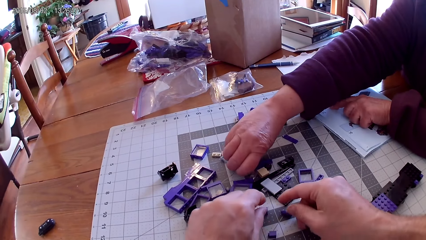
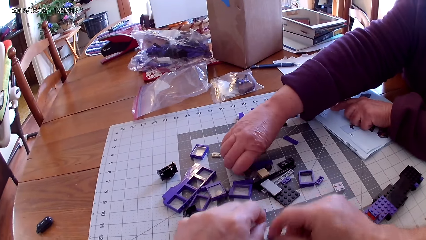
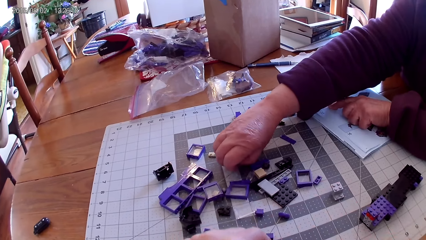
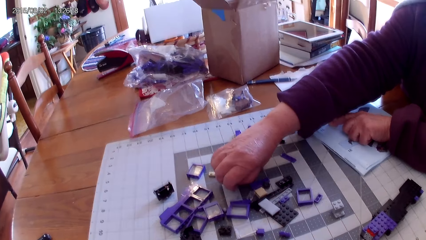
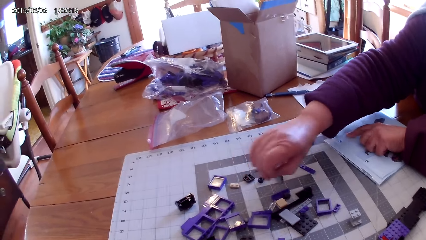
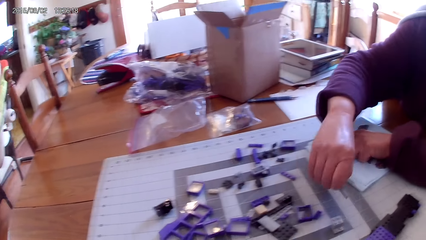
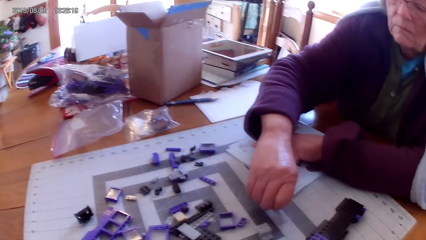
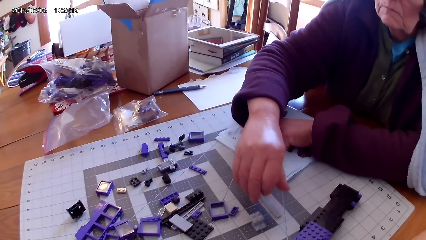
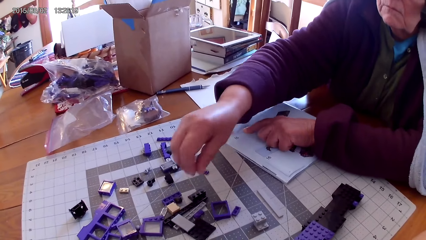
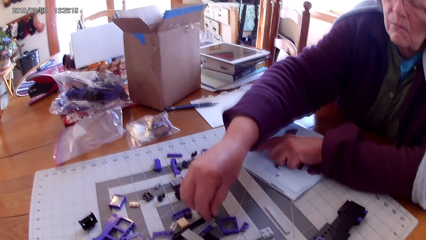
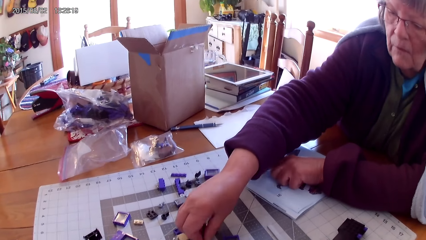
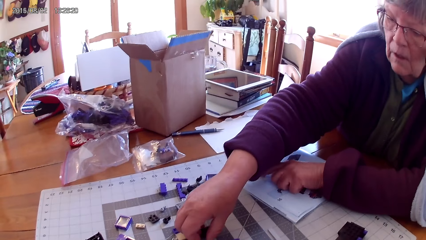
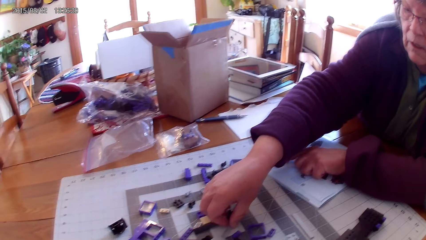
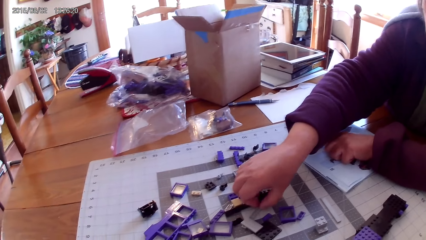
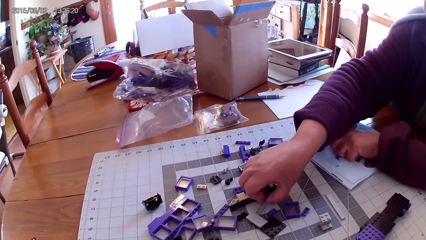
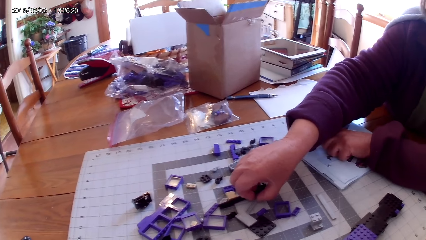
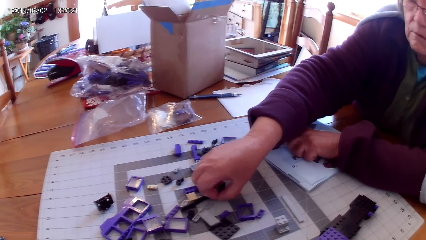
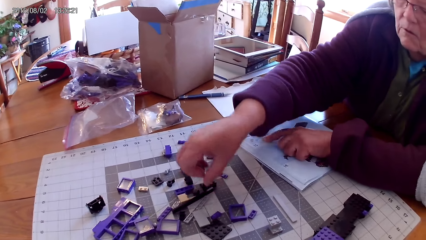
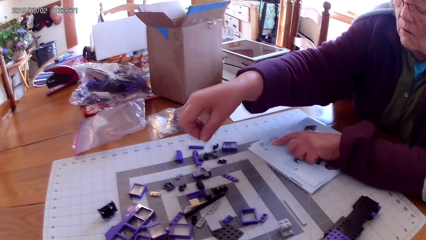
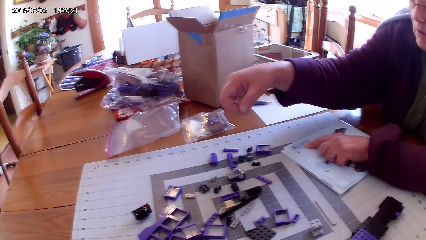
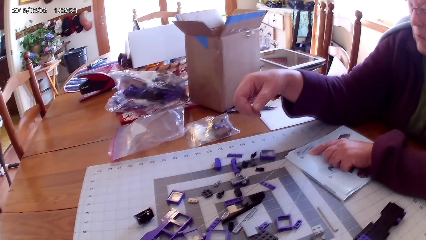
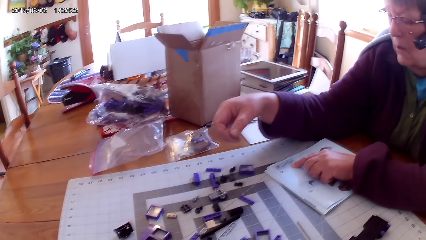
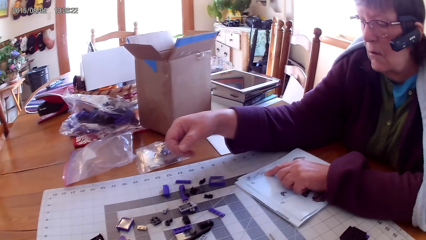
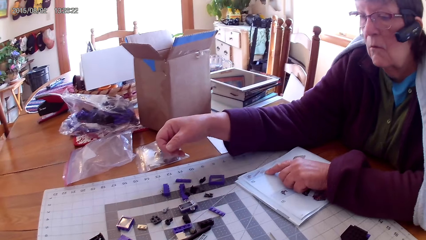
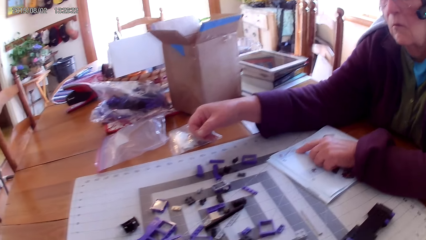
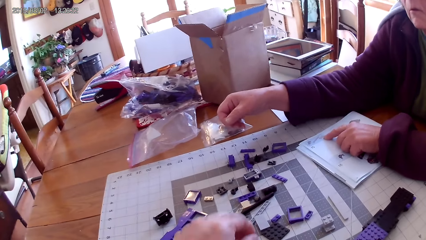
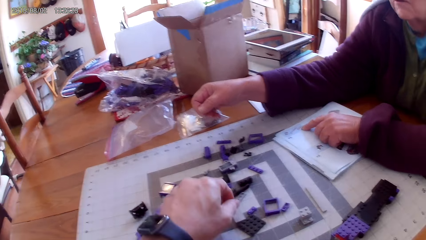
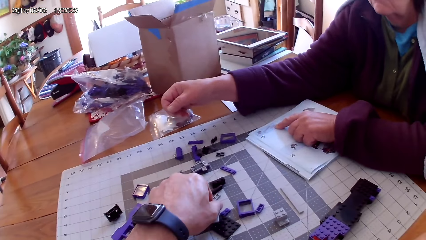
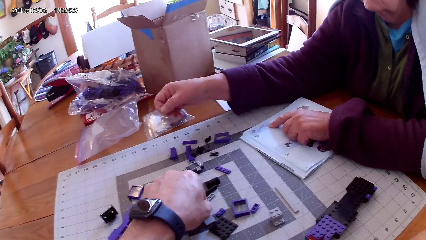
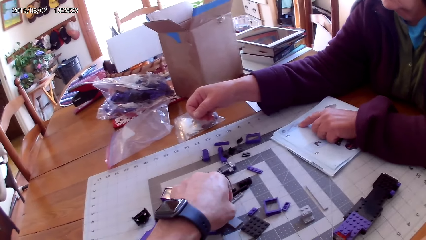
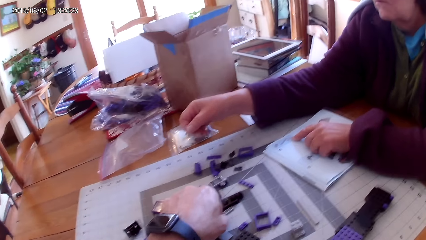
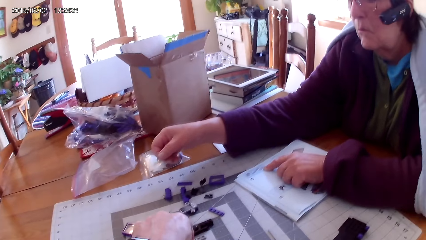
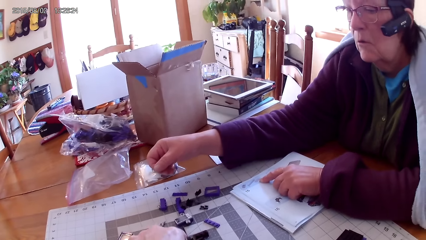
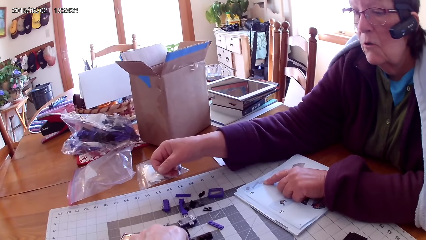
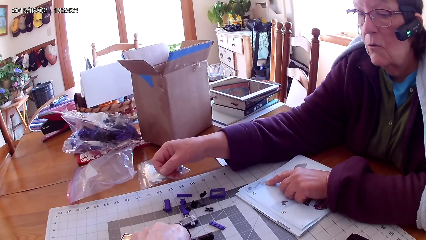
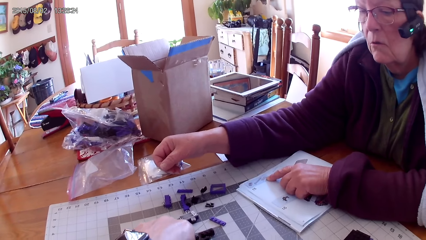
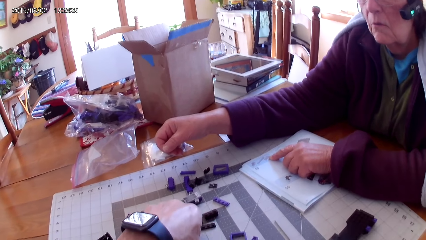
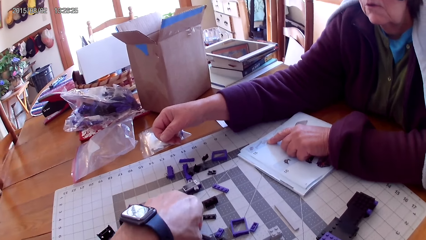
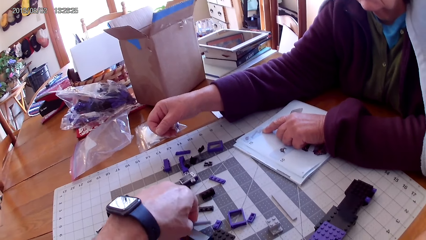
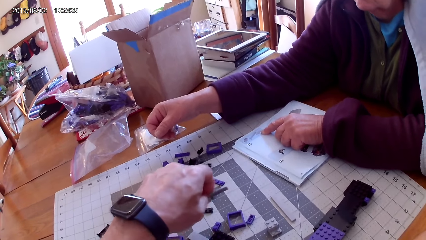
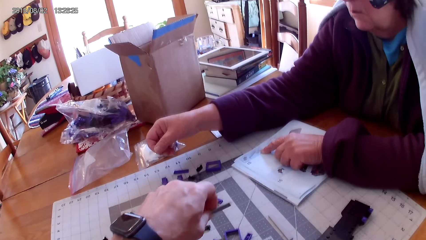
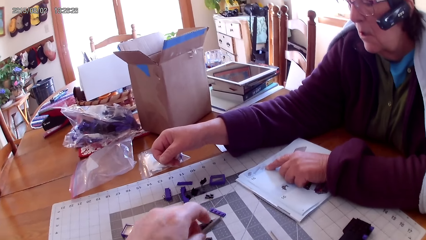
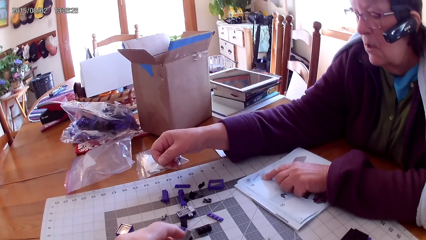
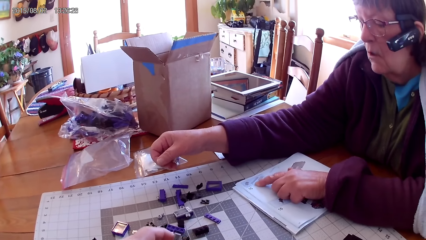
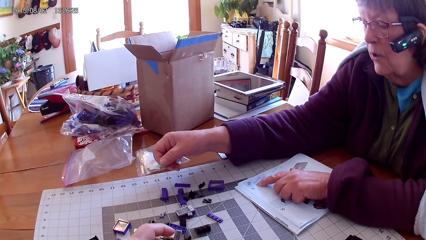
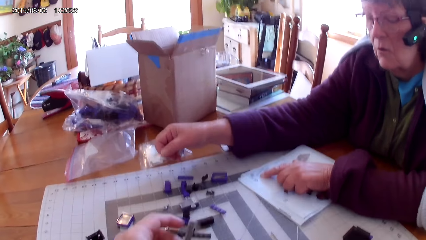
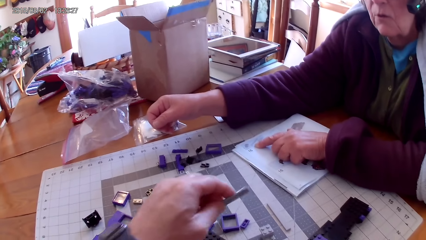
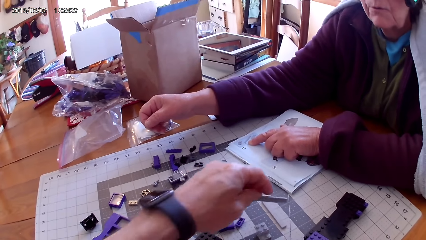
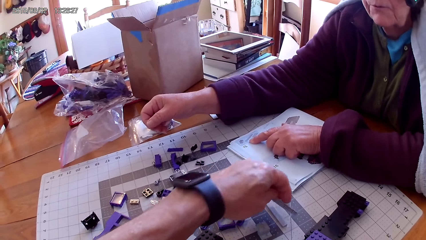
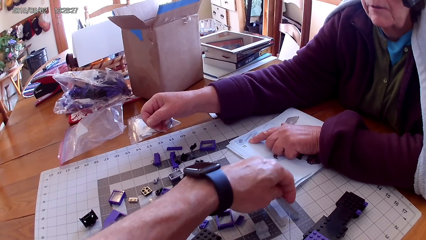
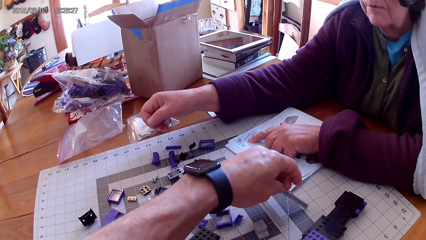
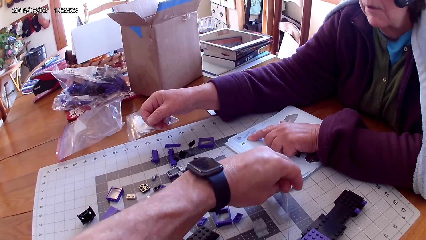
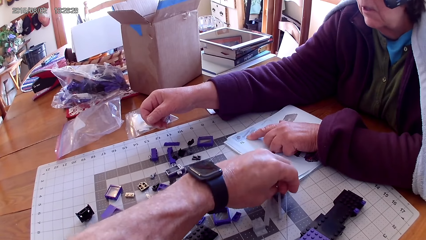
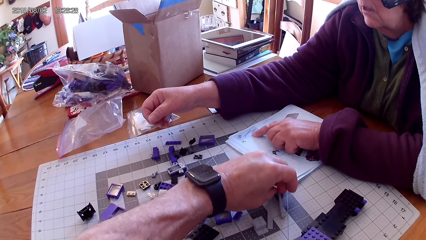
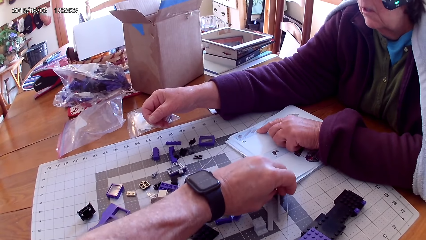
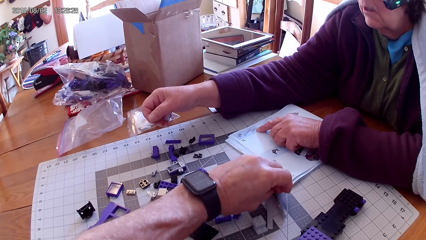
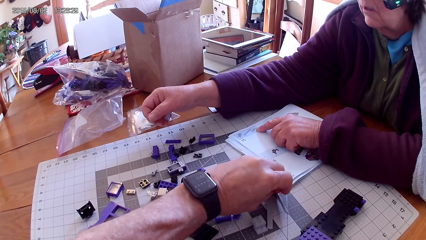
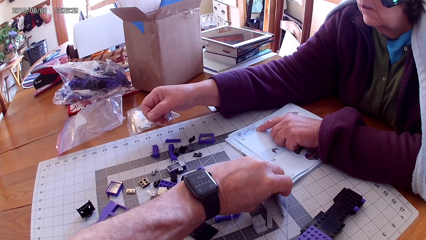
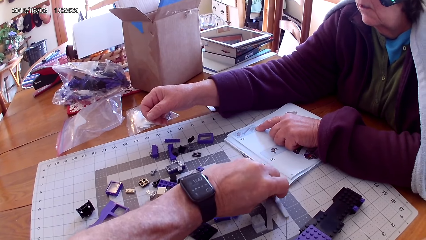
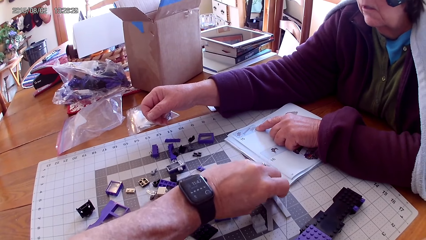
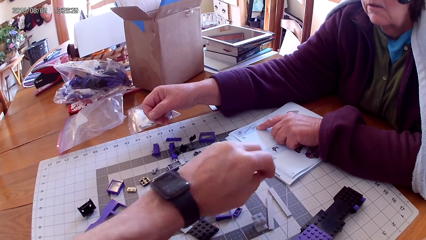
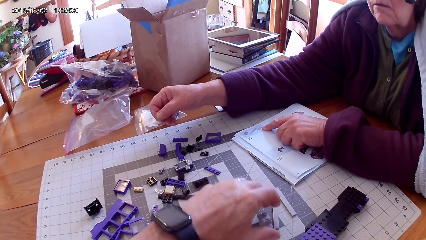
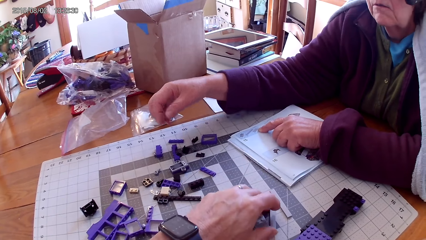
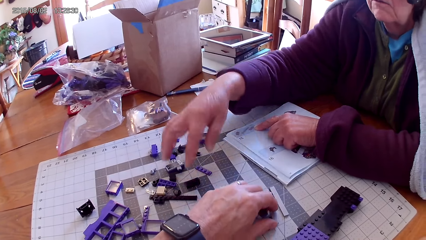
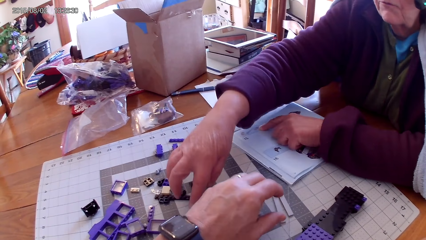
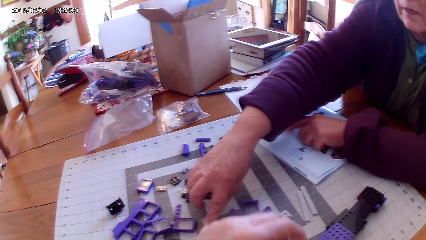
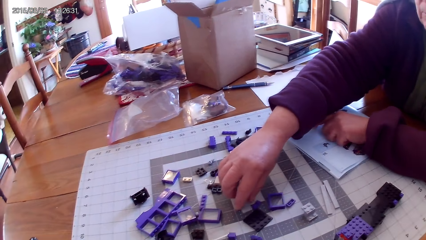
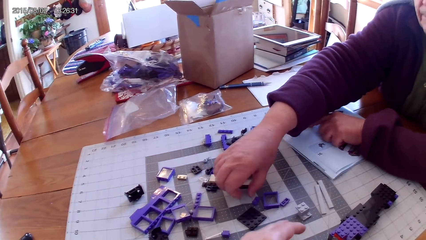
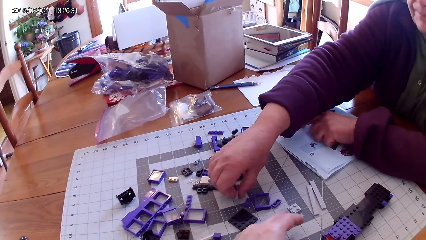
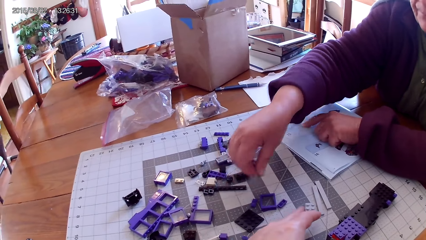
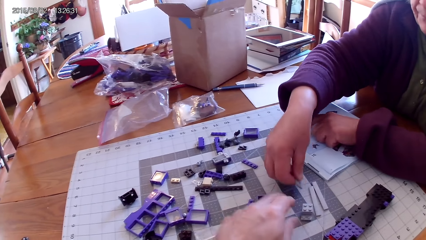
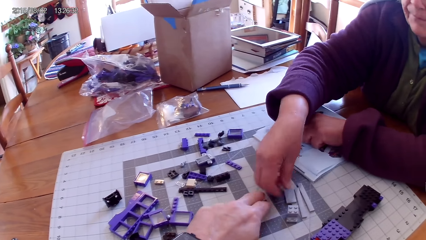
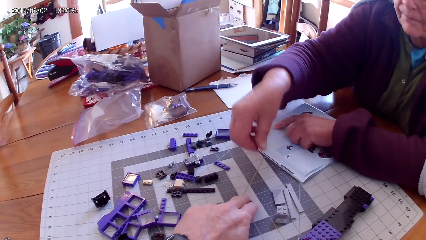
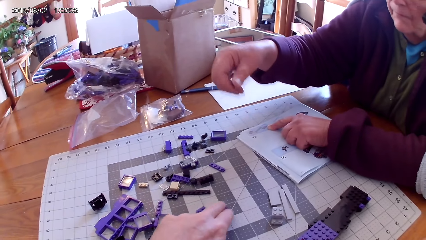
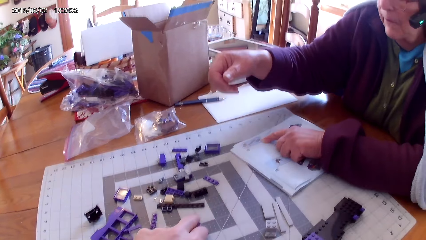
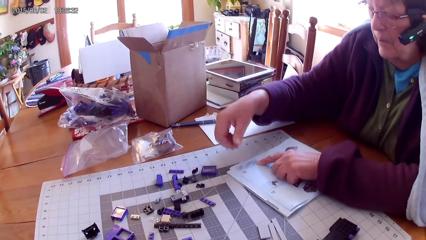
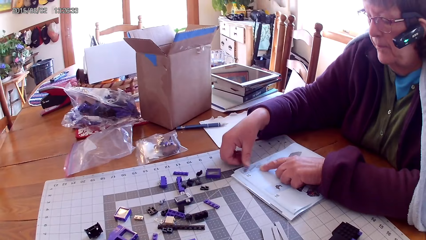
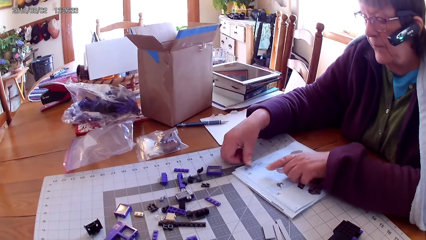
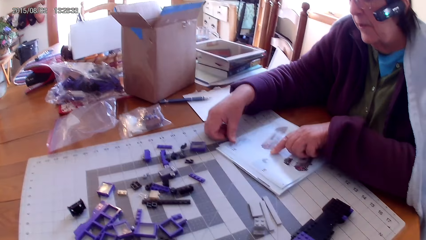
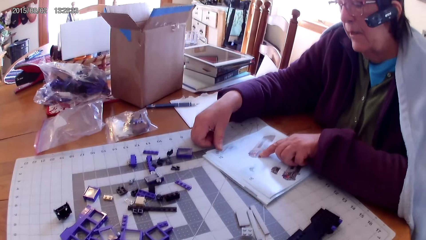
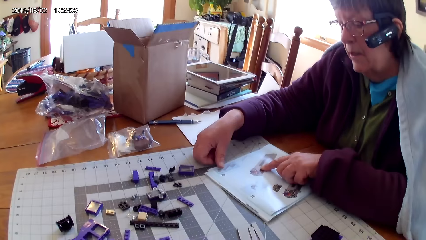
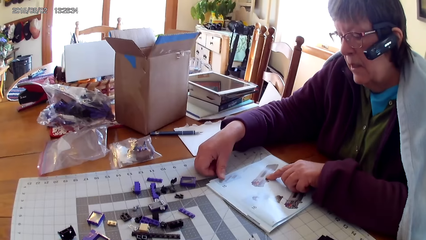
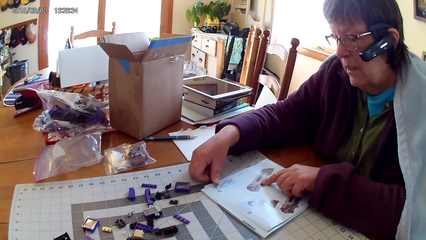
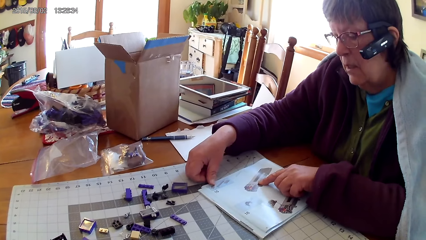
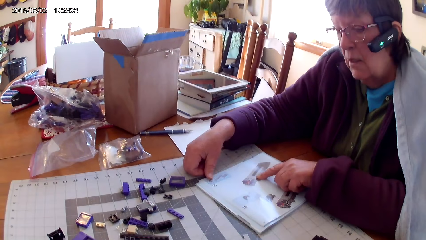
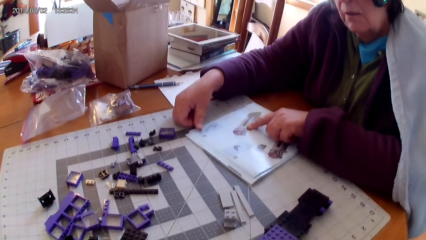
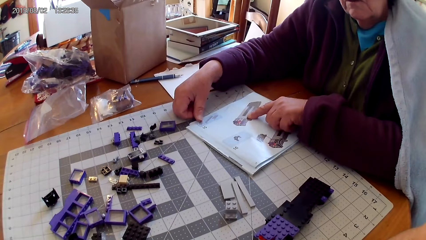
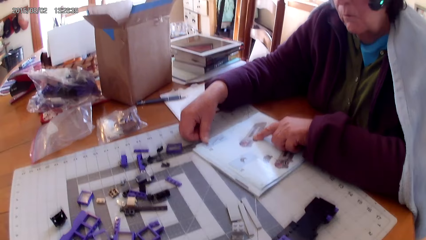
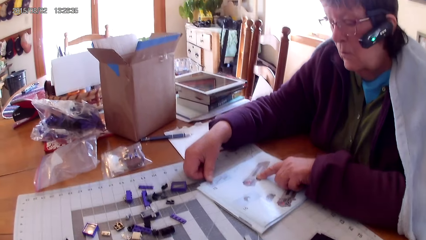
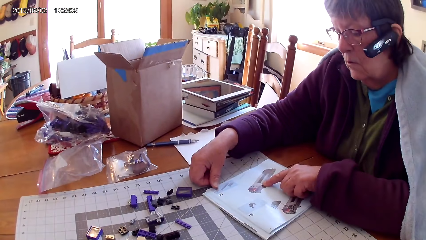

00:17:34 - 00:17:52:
A woman takes another spare part from the table. The camera wearer puts the spare parts on the table. The woman puts the spare part aside on the table. She arranges the spare parts. She removes her hand from the spare parts. The camera wearer touches a spare part. They take a spare part. They put the spare part aside. The woman looks at the manual book. The camera wearer moves the spares on the table. The woman arranges the spare parts on the table. She picks up a plastic from the table. She places the plastic on the table. She removes her hand from the spare part. She touches a book with her hands. She reads the manual book.
